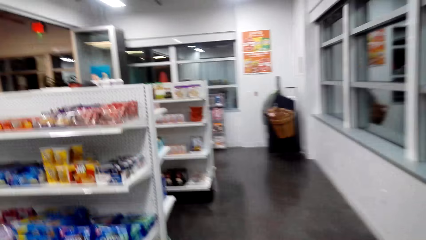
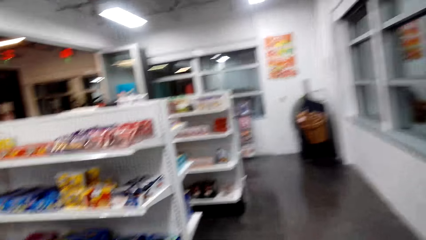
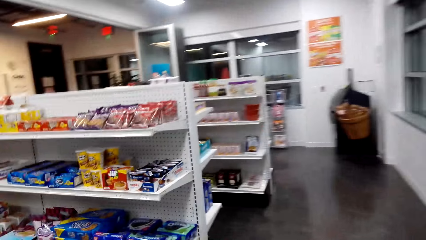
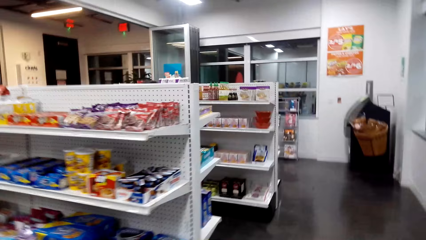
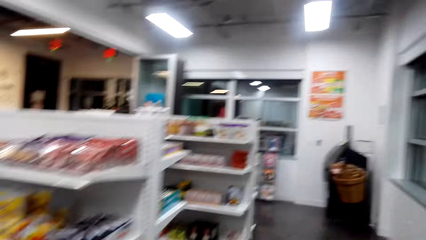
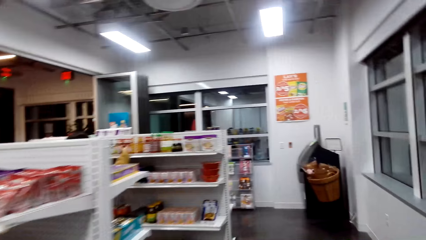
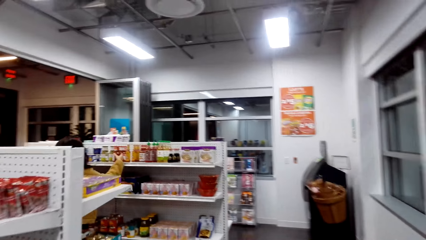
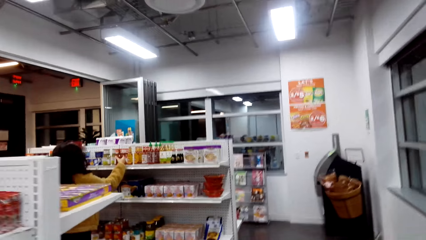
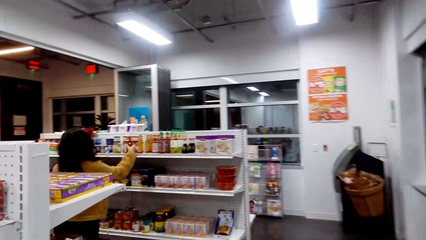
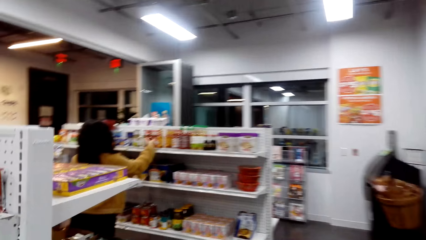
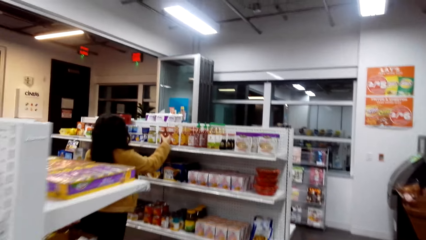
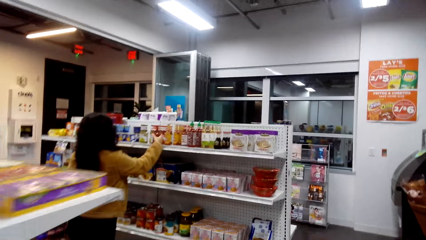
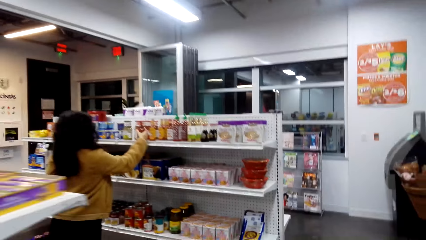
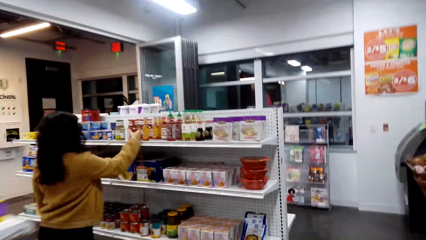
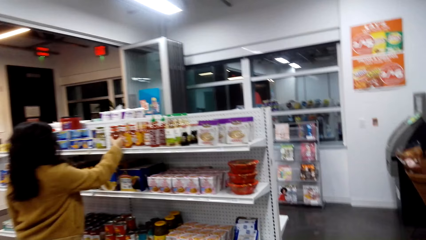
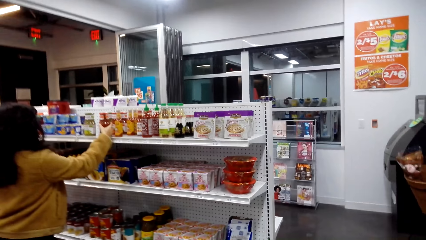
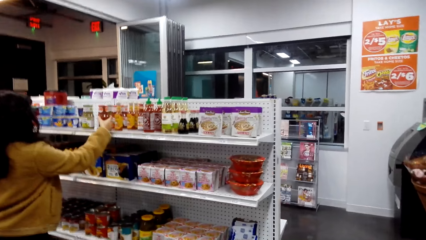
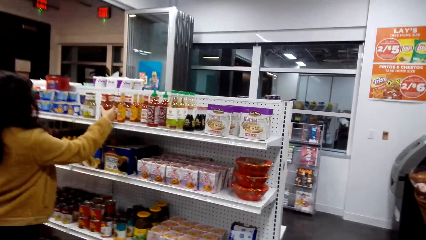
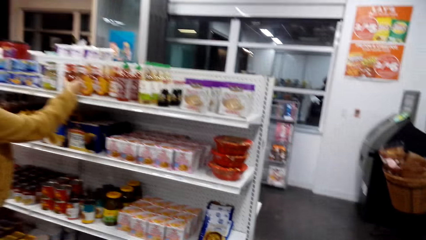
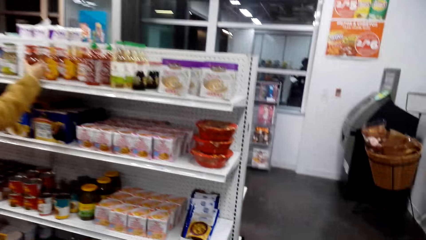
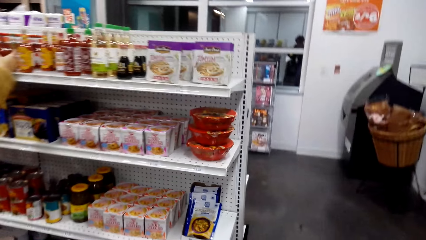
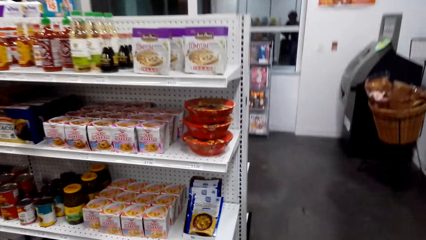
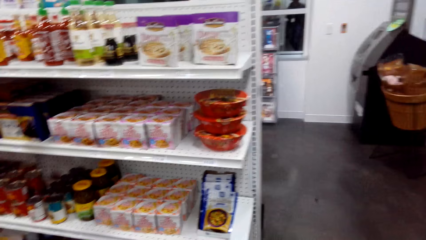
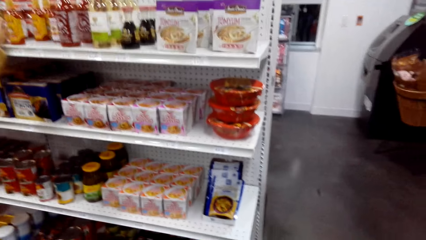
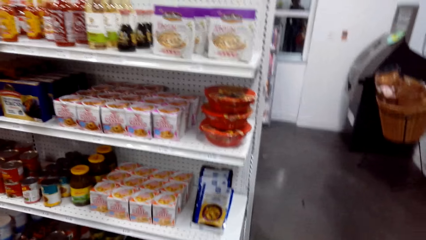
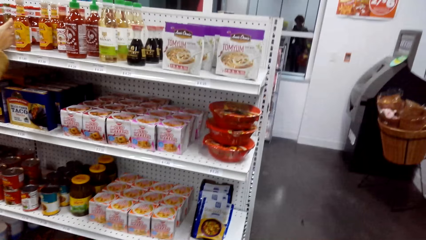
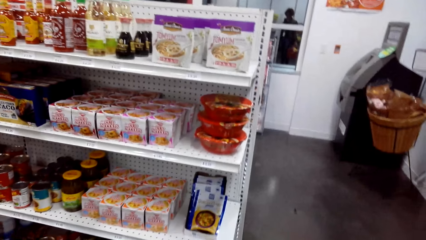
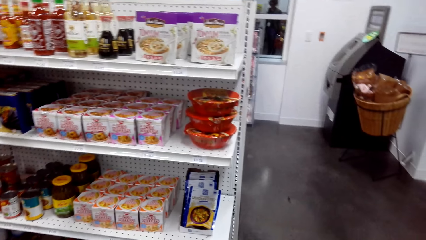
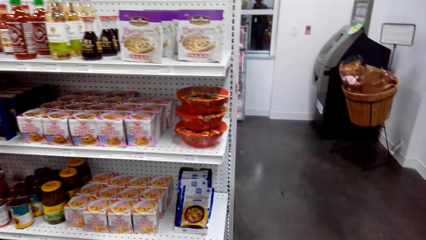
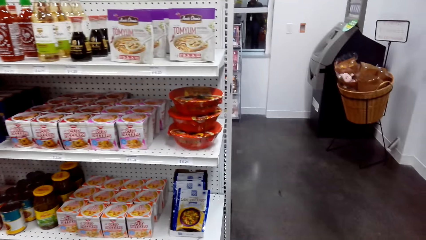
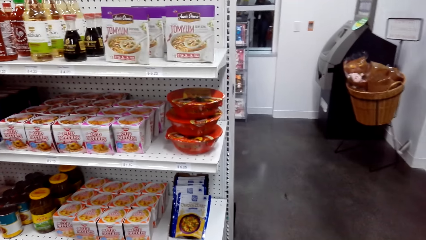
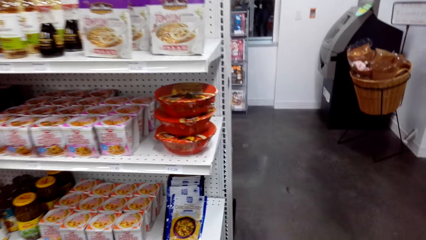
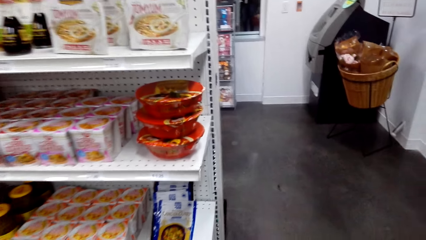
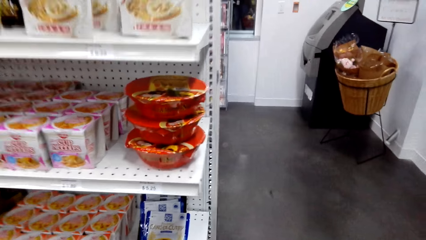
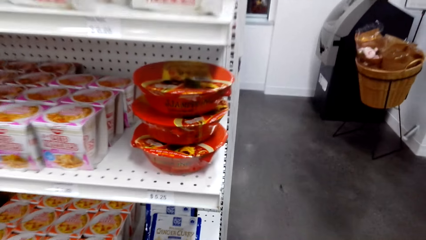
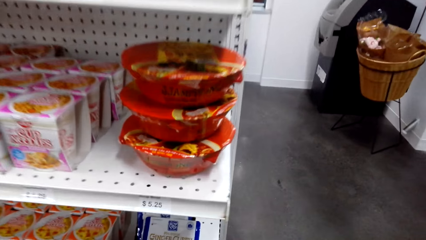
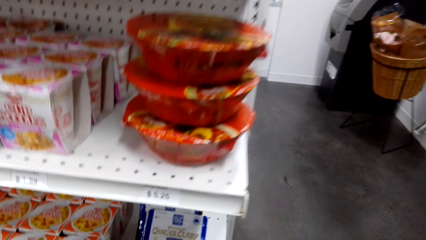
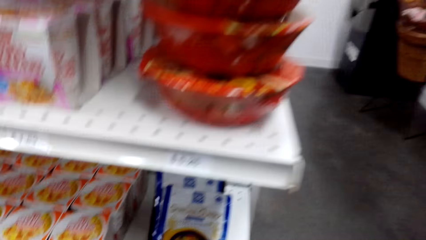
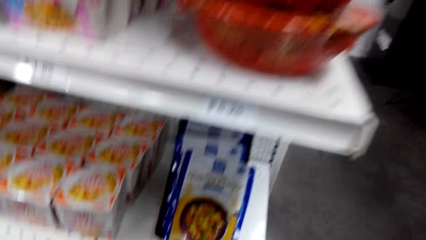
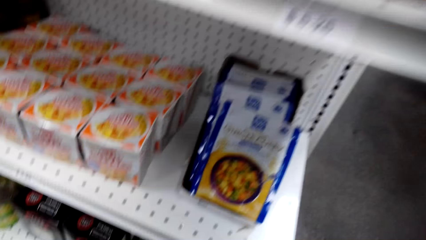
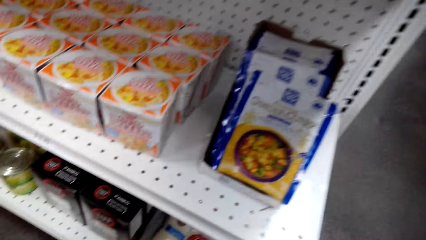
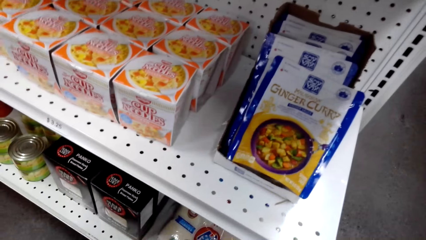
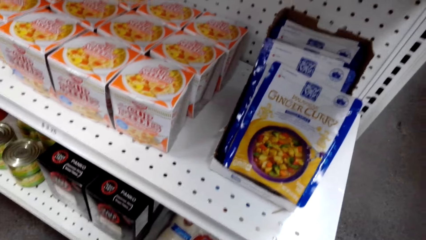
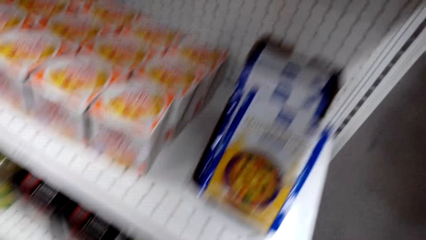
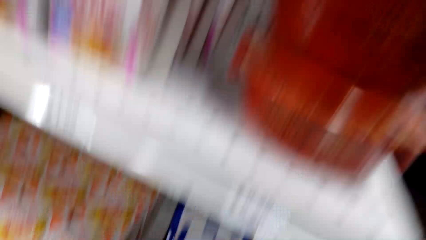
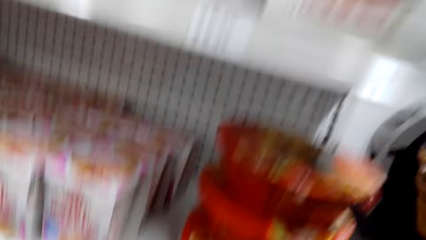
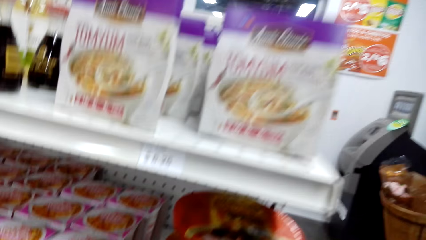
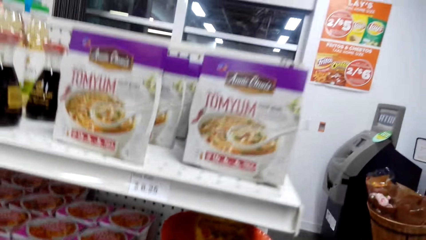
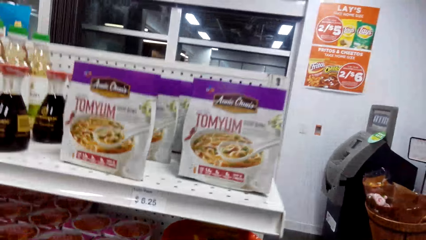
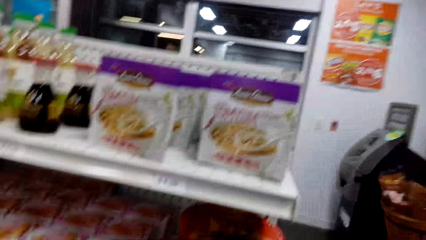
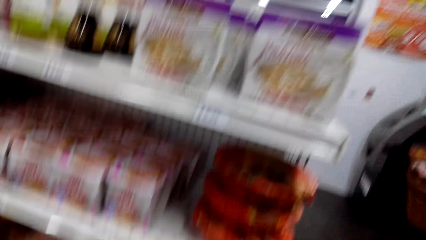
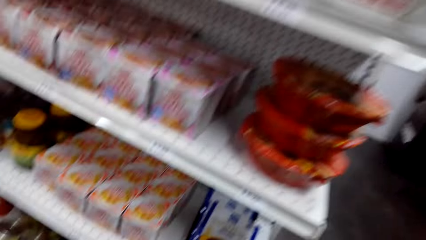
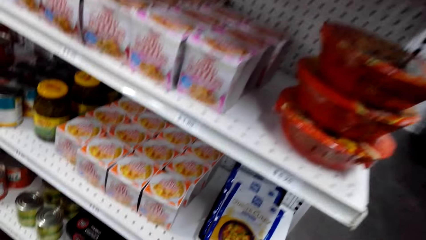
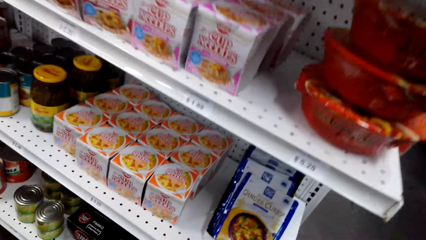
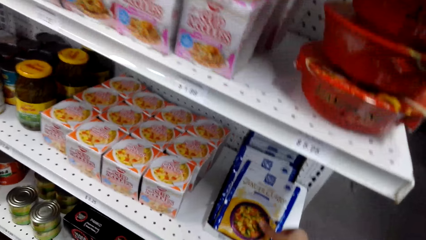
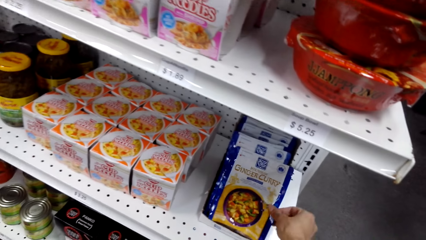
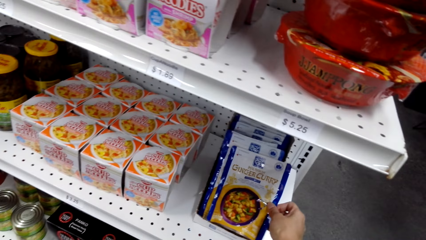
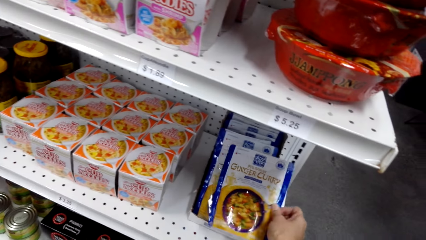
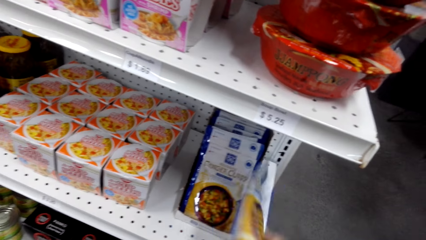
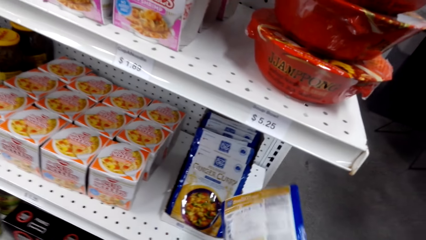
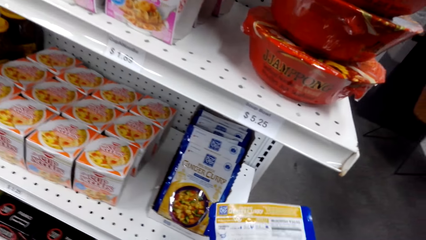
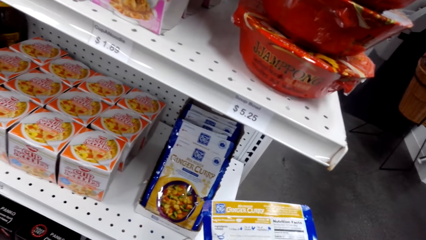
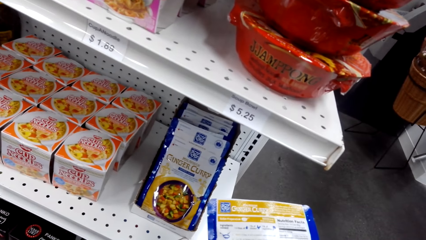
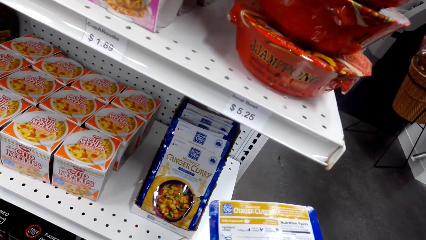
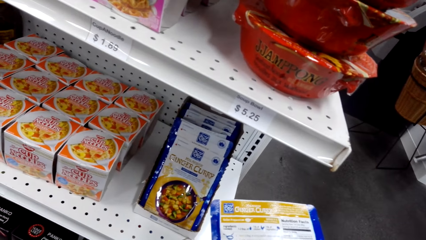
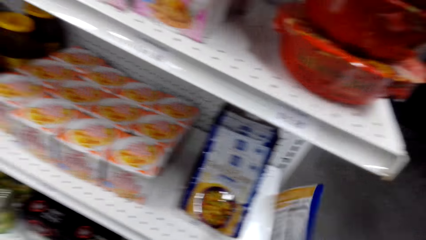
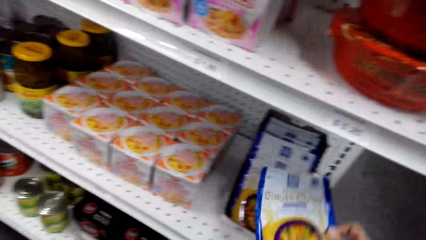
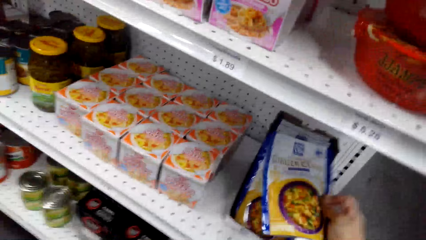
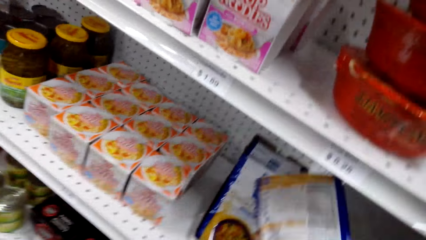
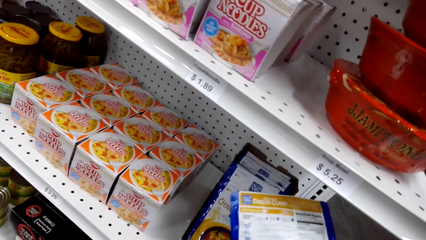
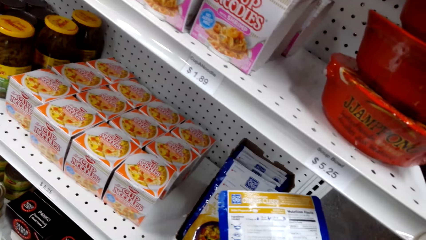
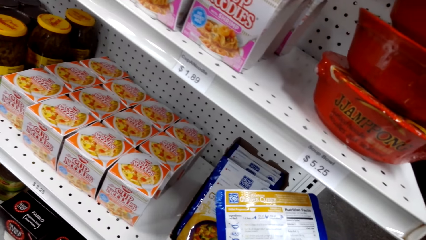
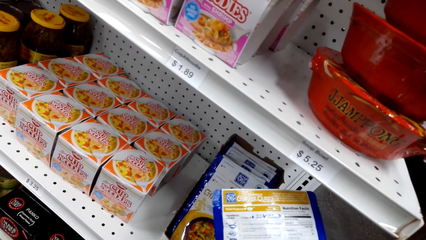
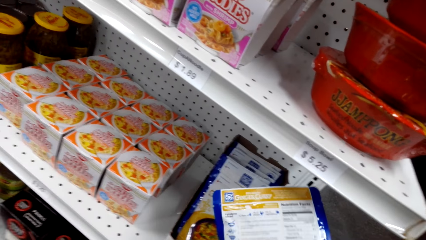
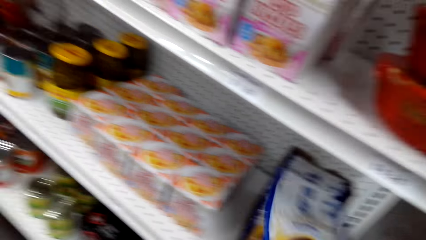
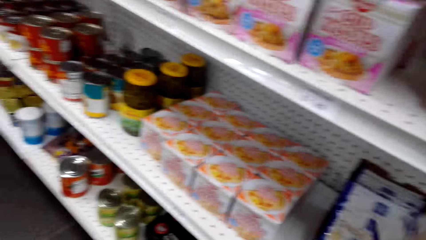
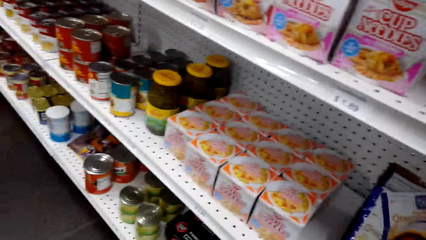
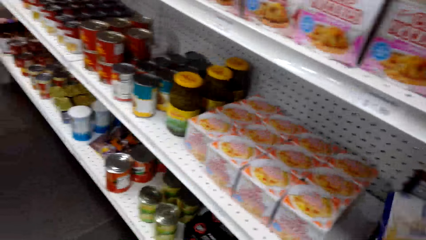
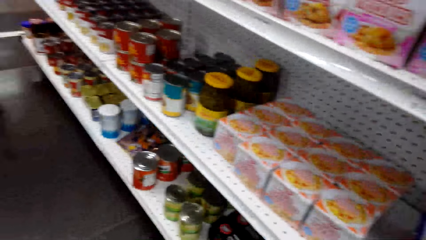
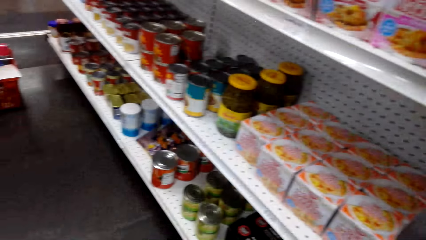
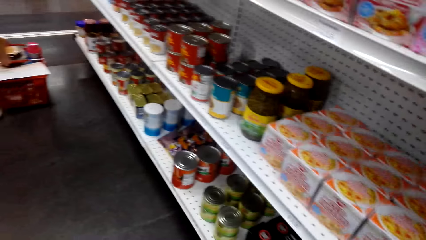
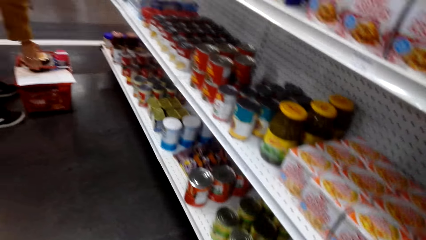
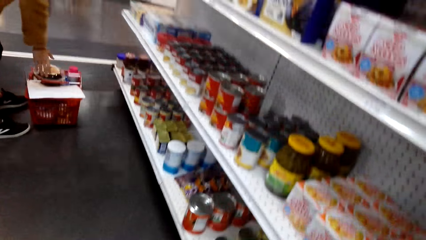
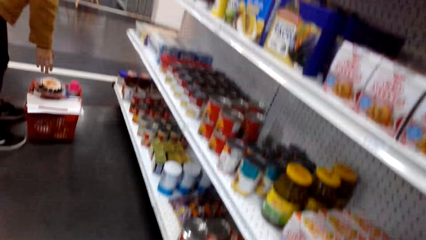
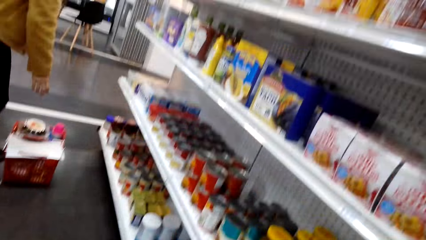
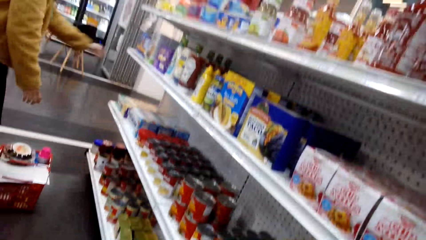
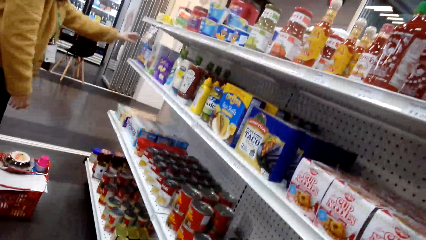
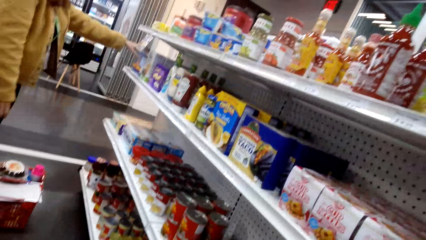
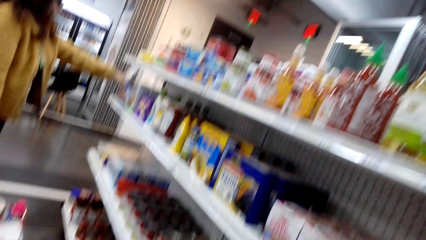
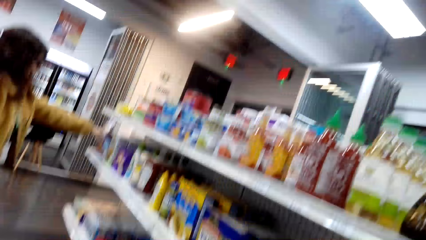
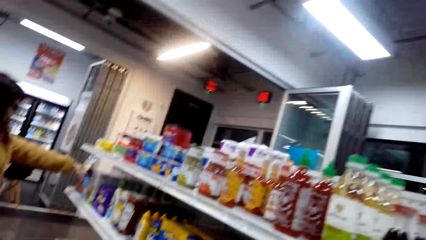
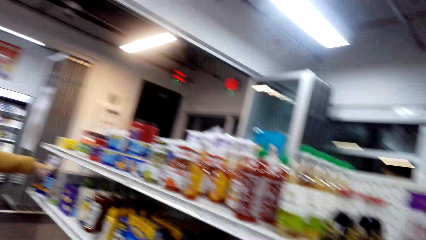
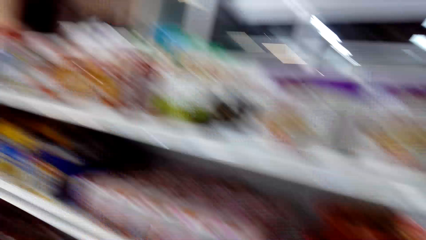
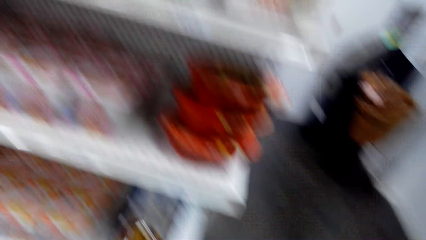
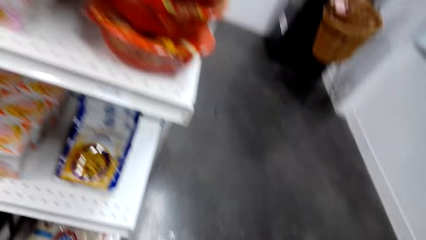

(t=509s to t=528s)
The camera wearer looks around. They pick up curry. They look around.
